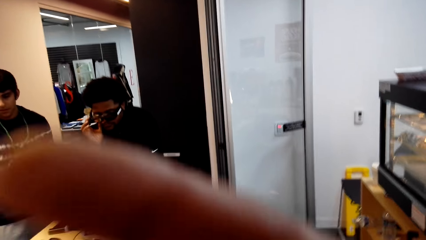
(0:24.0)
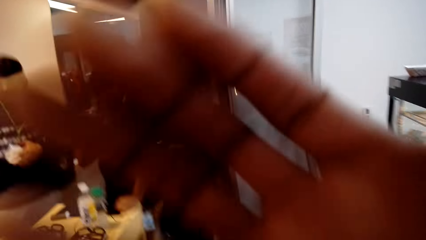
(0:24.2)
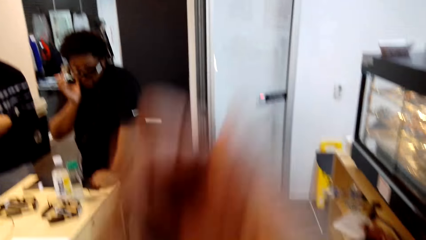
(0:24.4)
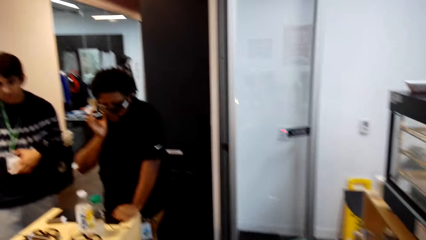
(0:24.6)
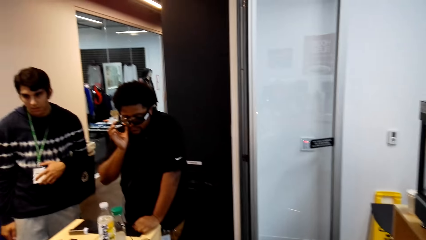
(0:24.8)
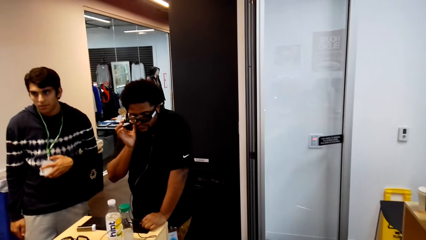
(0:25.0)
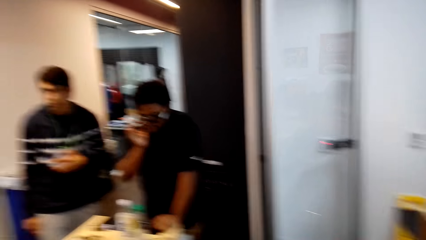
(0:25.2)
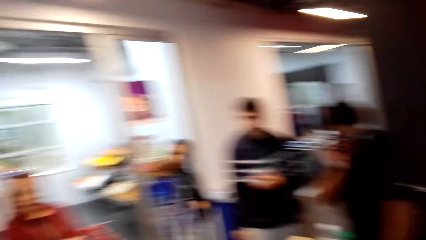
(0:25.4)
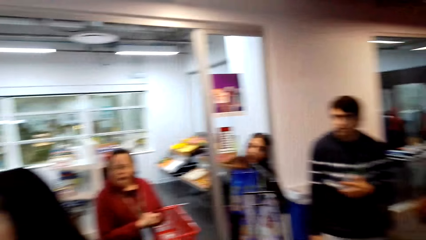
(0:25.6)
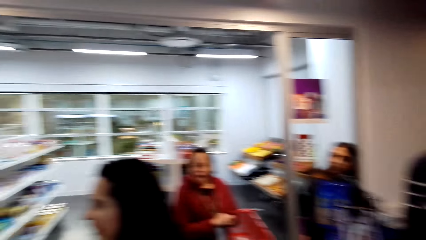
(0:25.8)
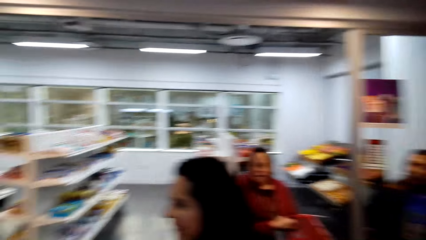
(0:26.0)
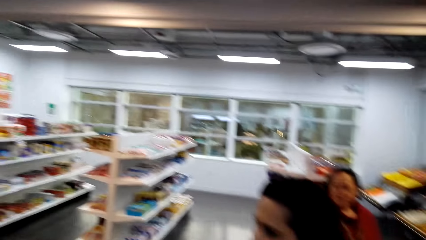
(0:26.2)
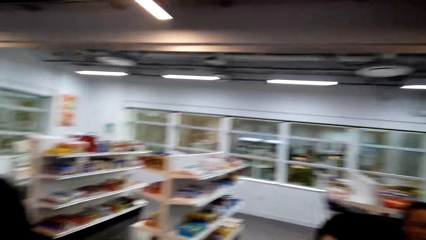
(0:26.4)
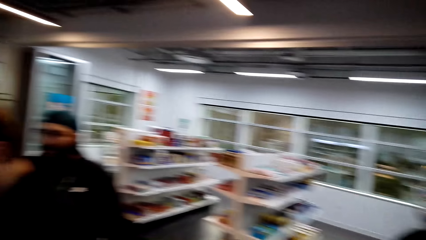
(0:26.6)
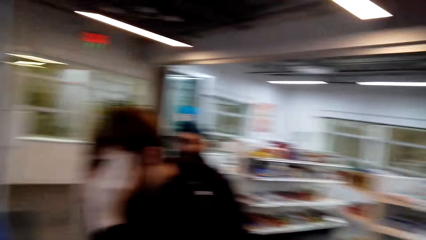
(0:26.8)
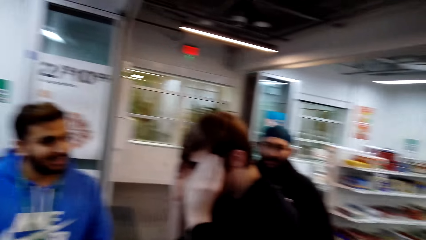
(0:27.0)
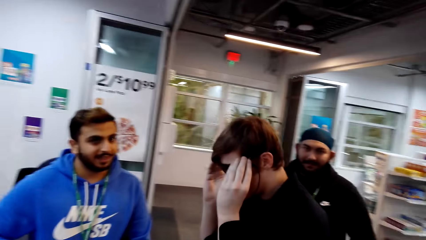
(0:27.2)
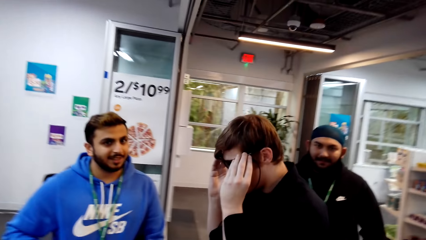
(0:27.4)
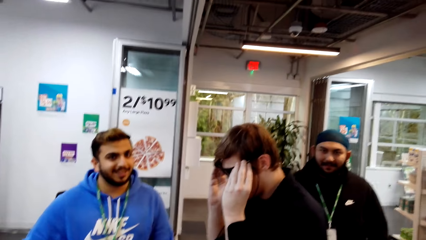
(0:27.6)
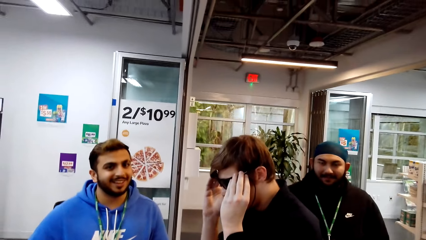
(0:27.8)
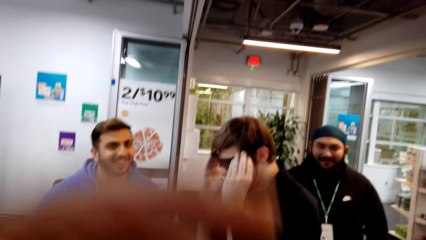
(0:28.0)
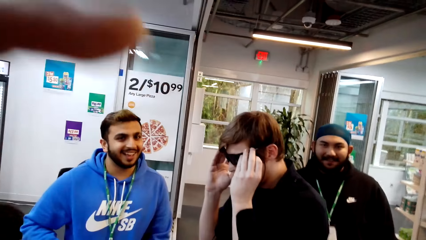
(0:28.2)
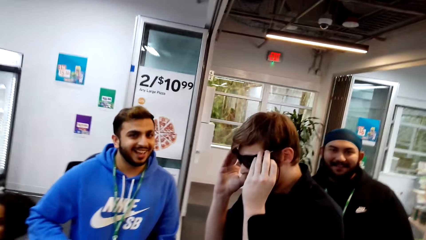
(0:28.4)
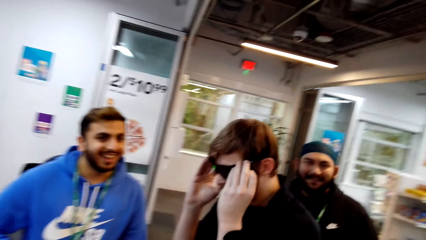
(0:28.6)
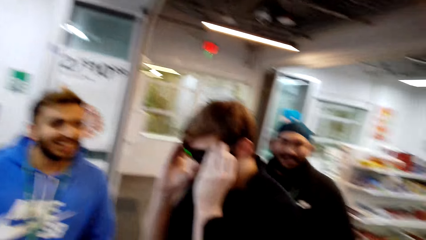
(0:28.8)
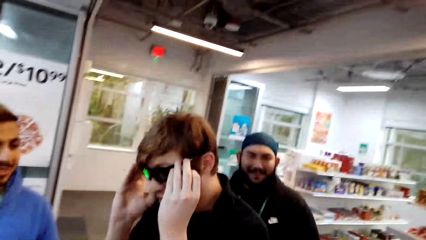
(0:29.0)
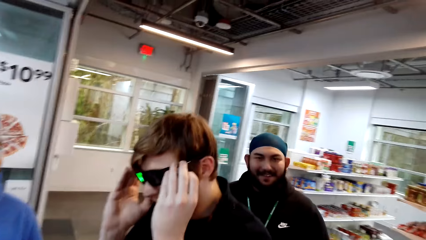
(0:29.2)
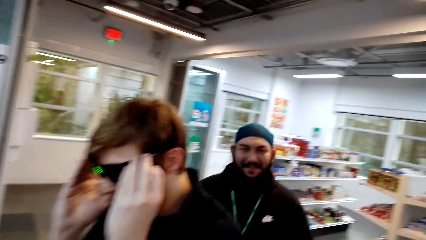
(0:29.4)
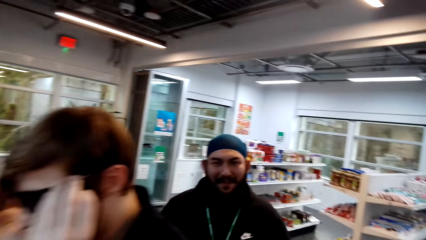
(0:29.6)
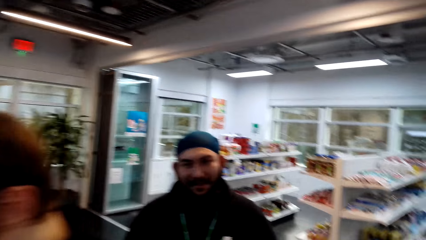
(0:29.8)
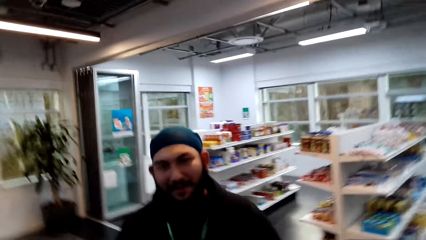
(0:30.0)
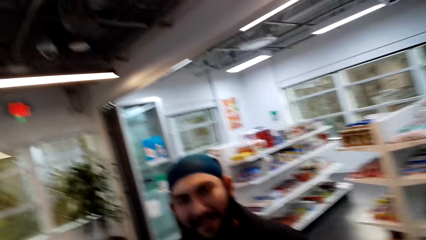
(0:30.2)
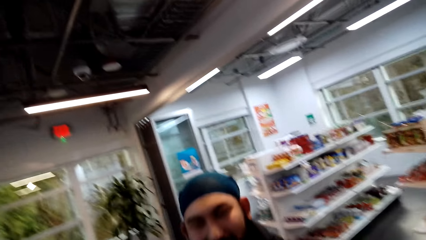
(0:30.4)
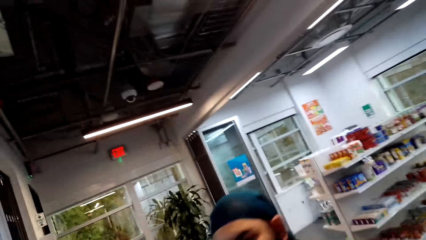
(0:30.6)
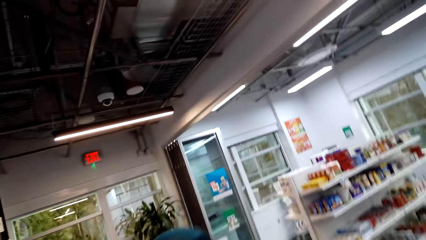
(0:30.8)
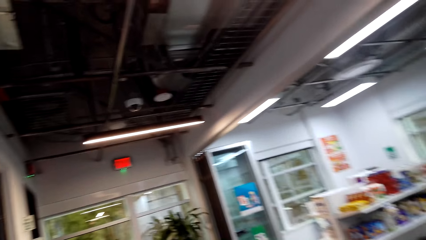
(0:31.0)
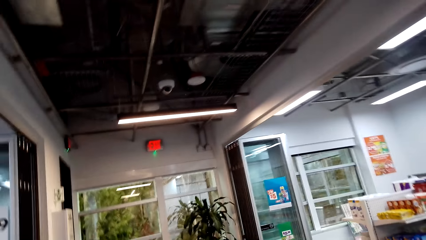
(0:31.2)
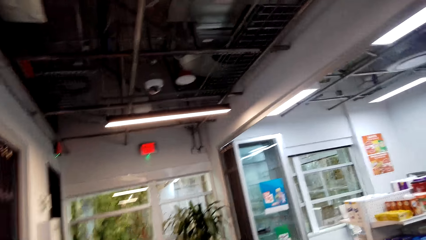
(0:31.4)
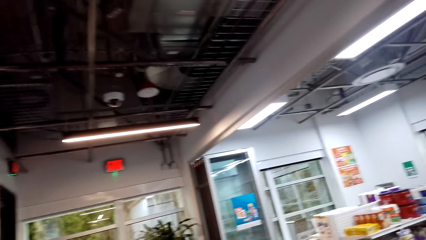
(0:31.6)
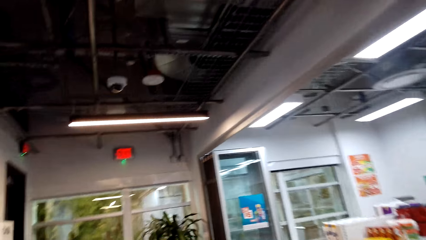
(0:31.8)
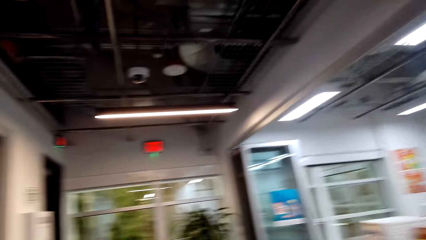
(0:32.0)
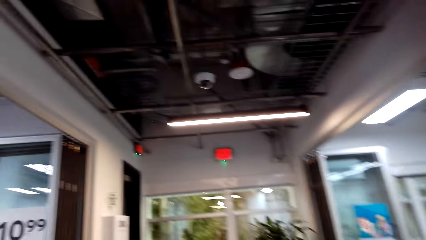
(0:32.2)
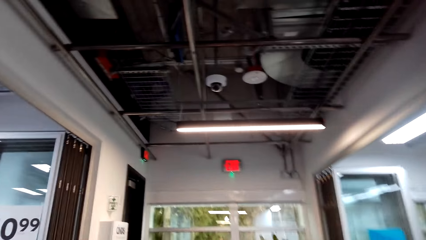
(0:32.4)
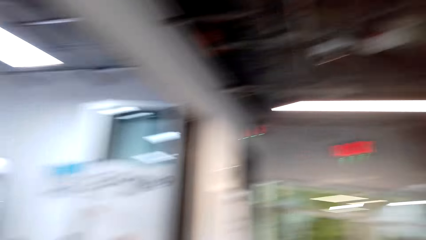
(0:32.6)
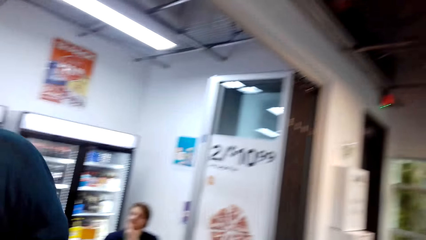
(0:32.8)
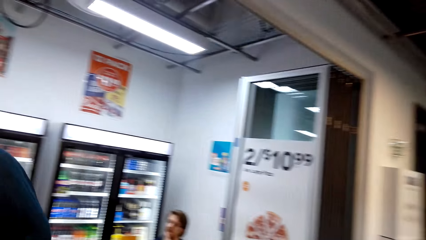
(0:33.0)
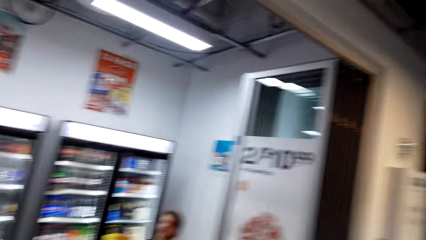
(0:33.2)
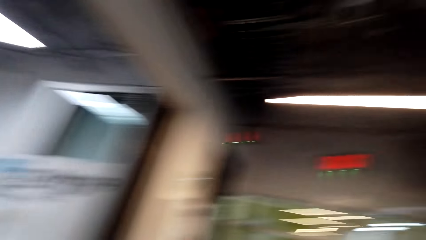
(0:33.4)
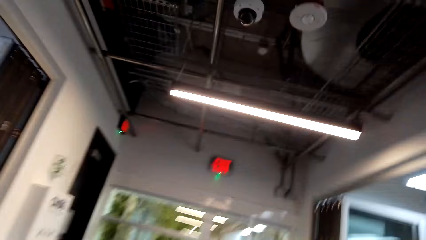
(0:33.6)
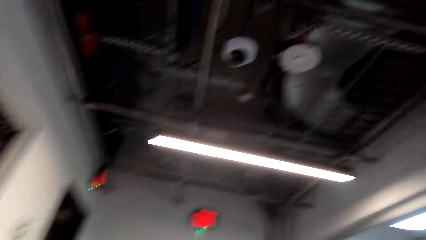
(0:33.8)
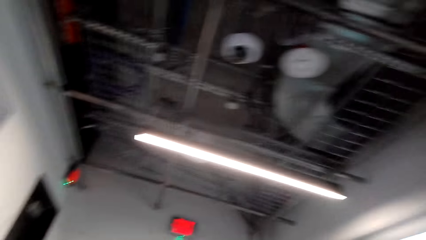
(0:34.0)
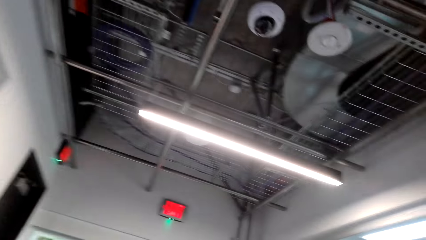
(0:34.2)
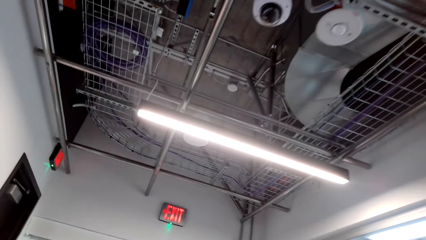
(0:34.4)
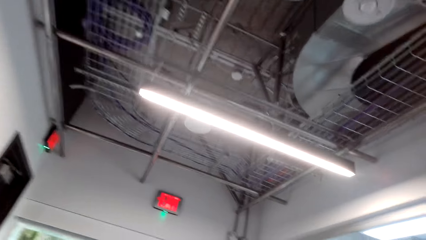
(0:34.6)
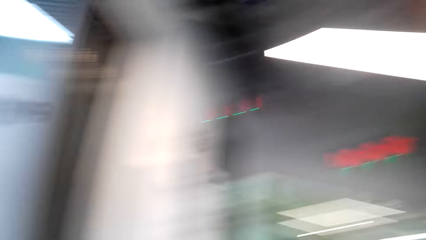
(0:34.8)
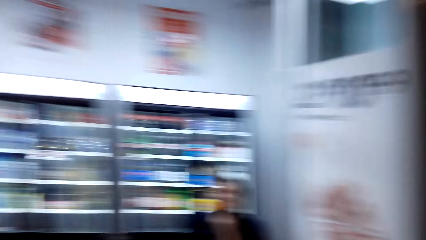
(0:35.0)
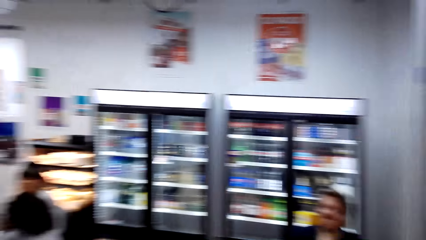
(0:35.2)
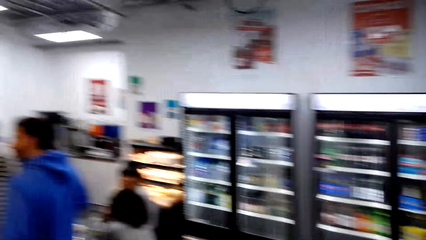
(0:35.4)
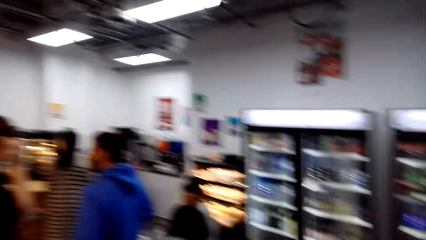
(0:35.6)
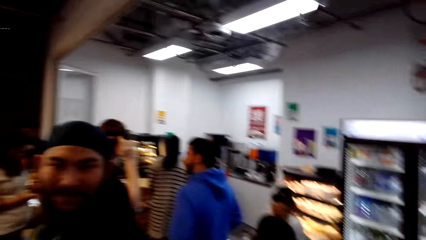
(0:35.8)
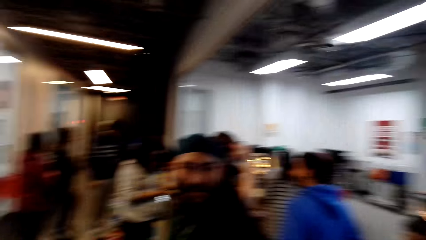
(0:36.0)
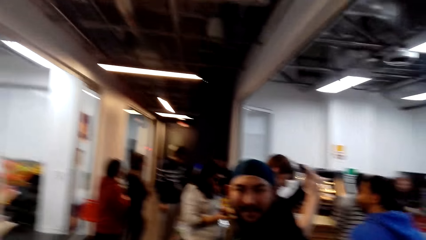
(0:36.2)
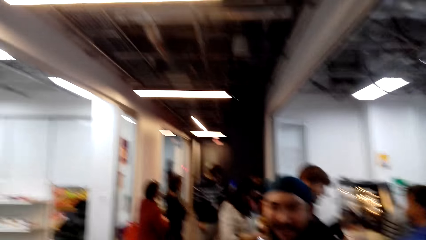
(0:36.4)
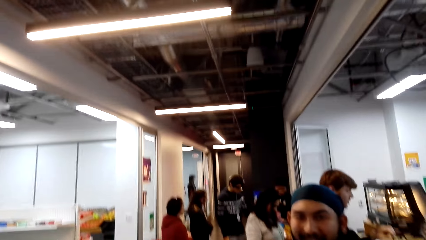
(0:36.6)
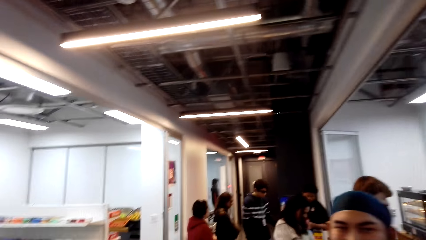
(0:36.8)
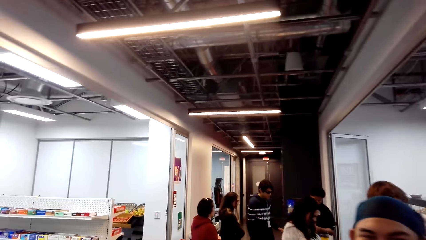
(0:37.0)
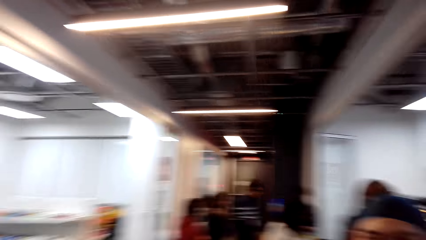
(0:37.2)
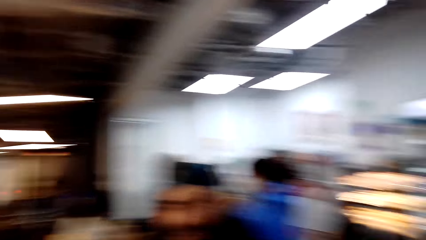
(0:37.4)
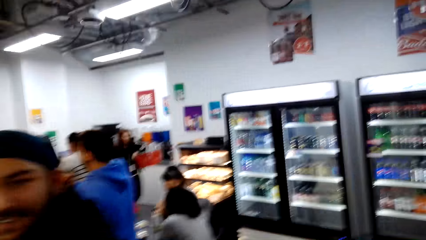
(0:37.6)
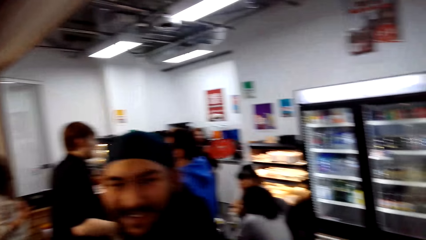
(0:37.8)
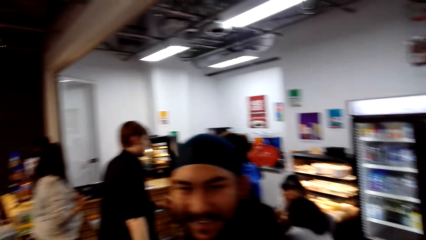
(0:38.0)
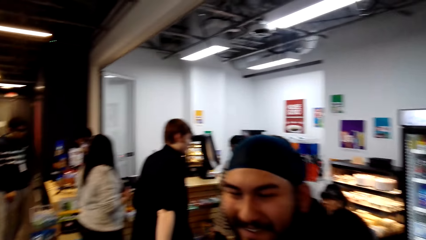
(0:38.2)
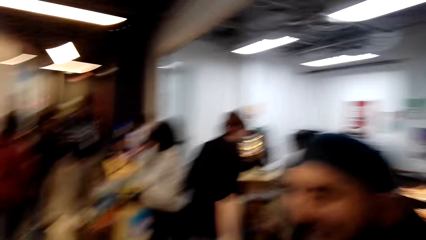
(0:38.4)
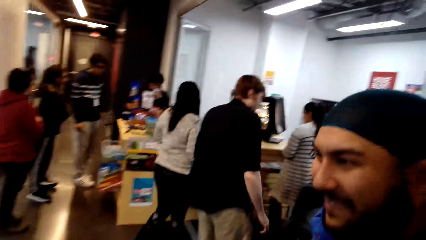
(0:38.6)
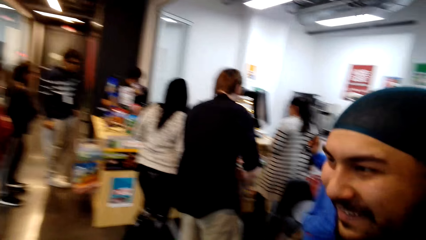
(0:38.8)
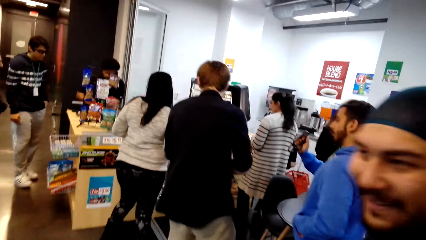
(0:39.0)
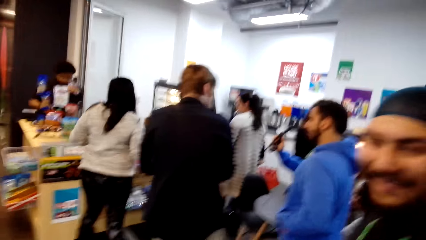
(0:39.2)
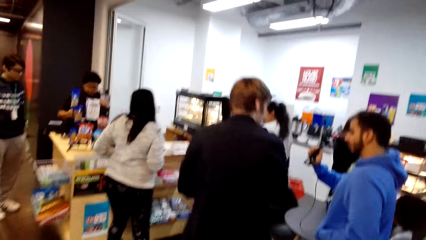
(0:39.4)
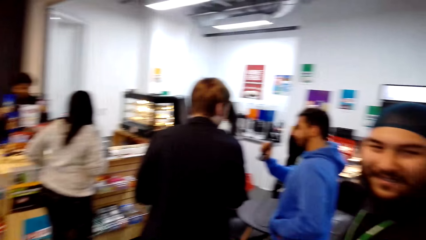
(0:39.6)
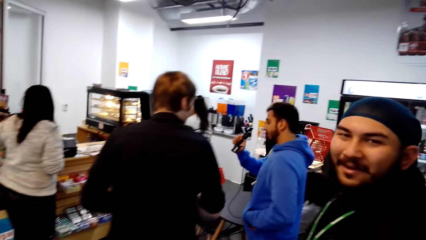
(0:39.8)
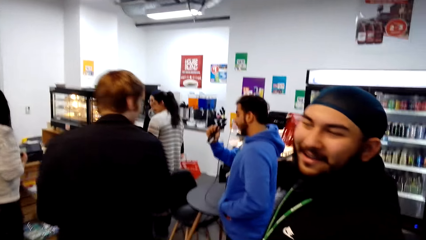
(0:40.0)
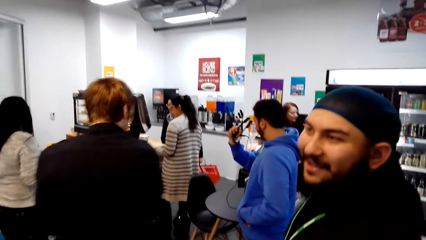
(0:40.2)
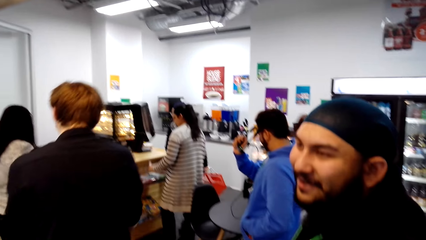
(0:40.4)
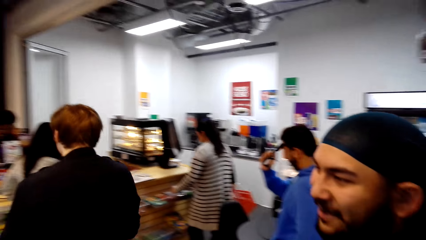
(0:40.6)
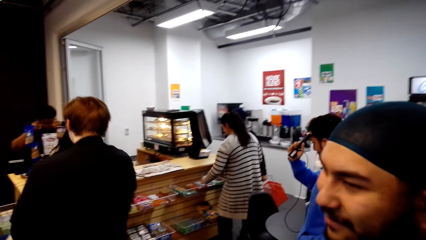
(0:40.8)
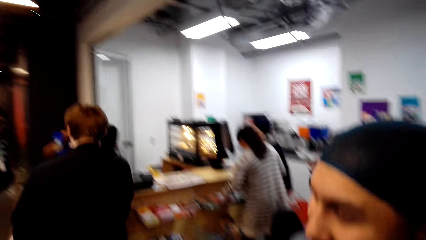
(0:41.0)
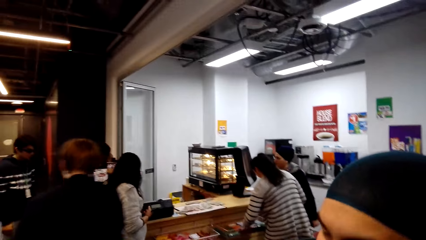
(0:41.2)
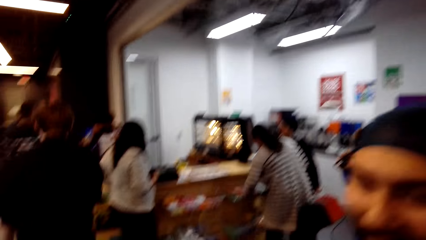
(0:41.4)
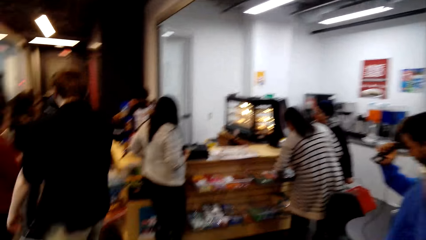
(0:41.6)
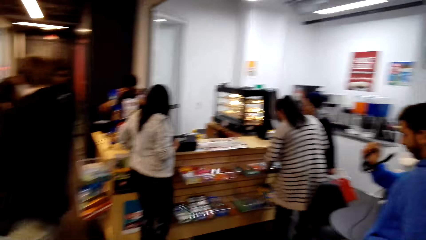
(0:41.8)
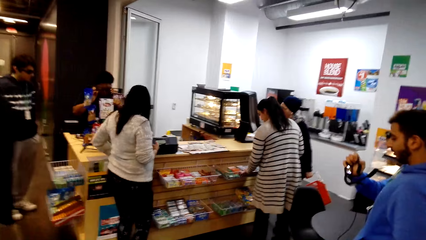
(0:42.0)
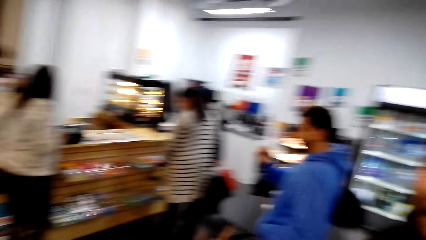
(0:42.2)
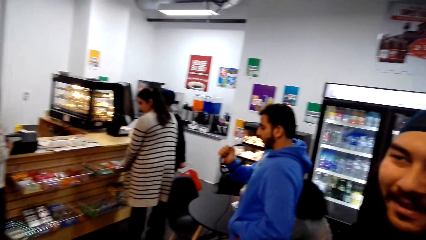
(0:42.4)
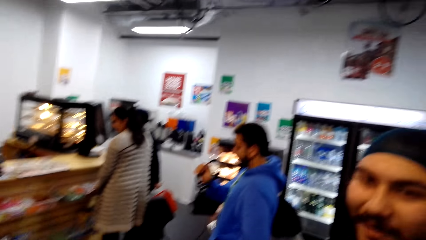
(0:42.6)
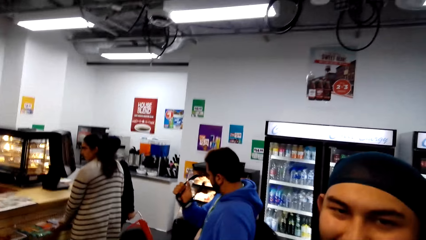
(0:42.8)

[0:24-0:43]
The camera wearer turns around. They talk to a man. They move about the store. Another man talks to the camera wearer. The camera wearer turns around. They talk to the other man.
